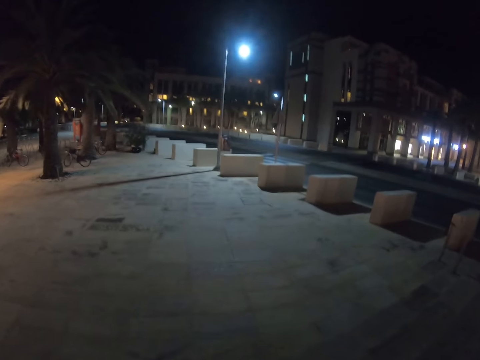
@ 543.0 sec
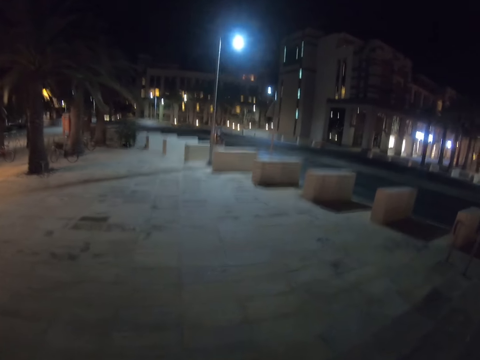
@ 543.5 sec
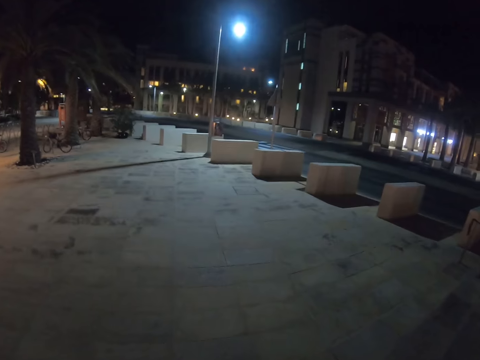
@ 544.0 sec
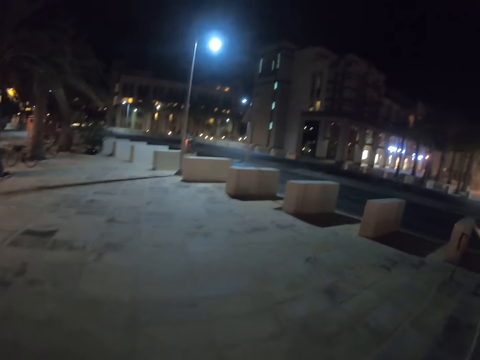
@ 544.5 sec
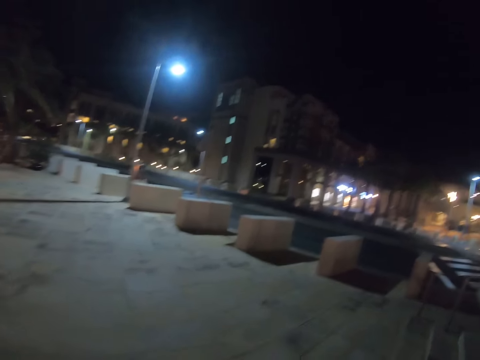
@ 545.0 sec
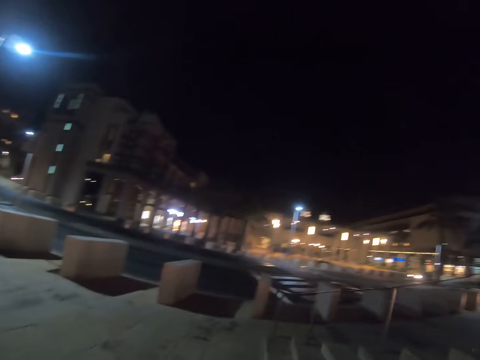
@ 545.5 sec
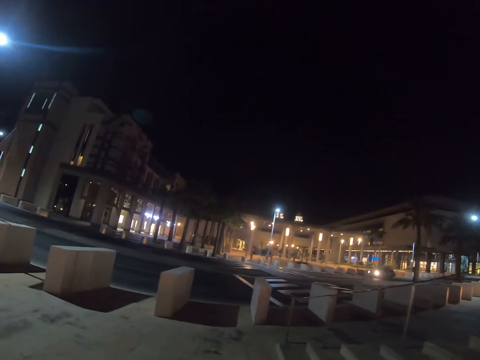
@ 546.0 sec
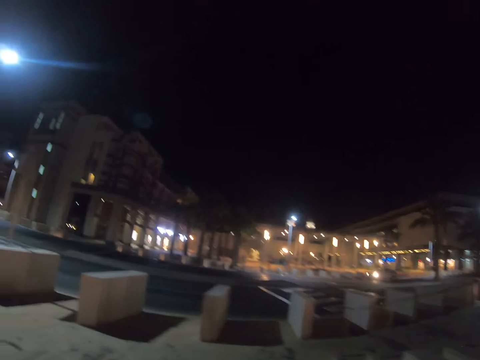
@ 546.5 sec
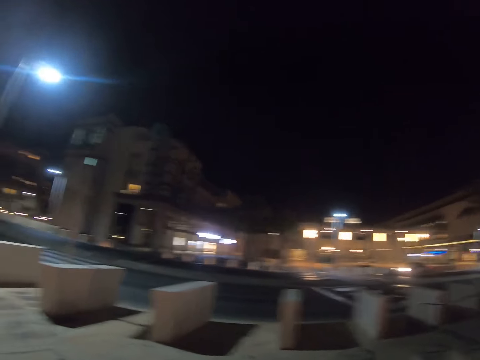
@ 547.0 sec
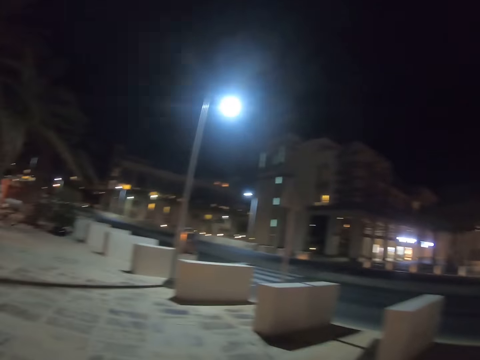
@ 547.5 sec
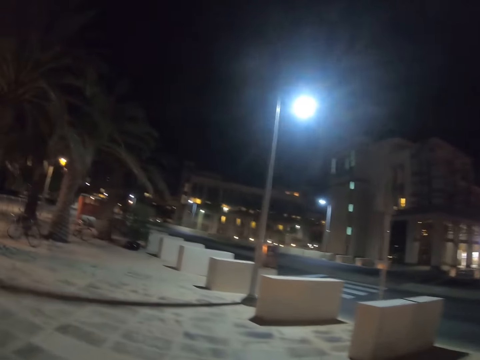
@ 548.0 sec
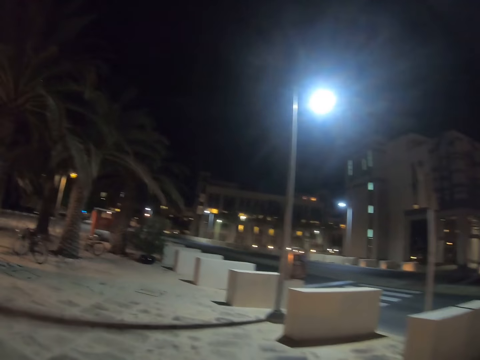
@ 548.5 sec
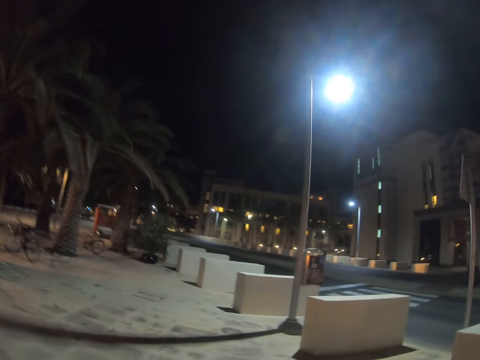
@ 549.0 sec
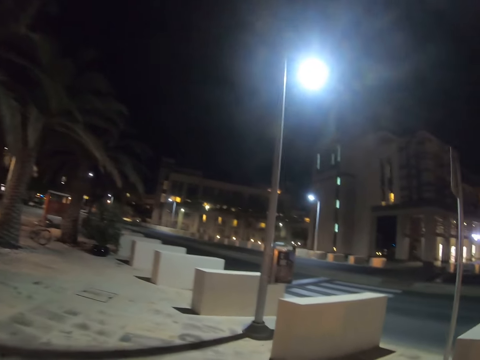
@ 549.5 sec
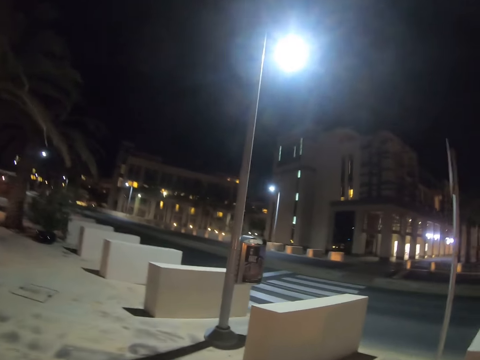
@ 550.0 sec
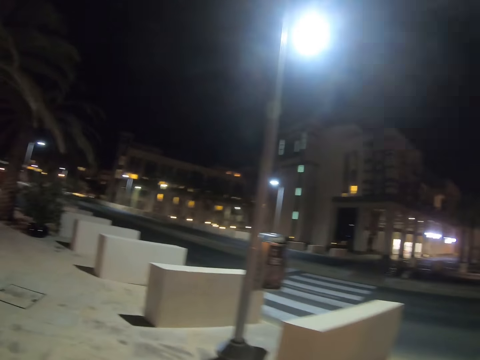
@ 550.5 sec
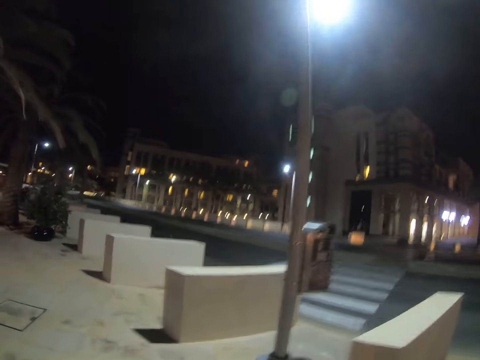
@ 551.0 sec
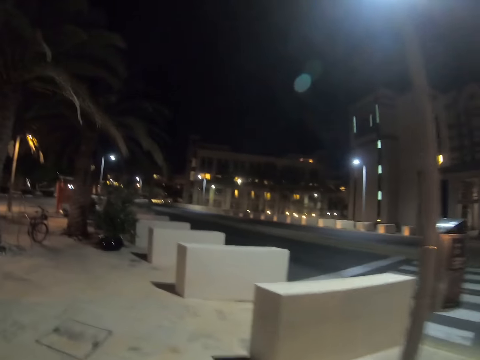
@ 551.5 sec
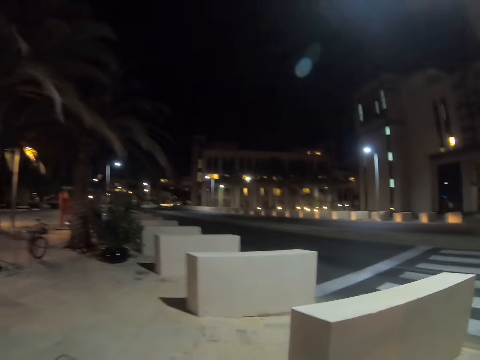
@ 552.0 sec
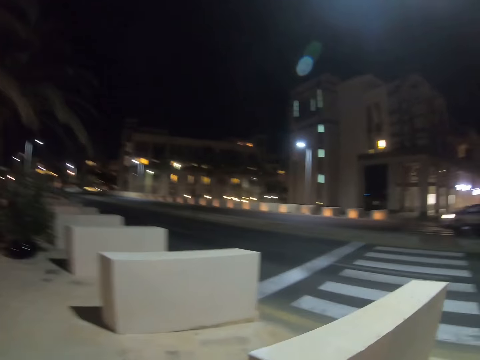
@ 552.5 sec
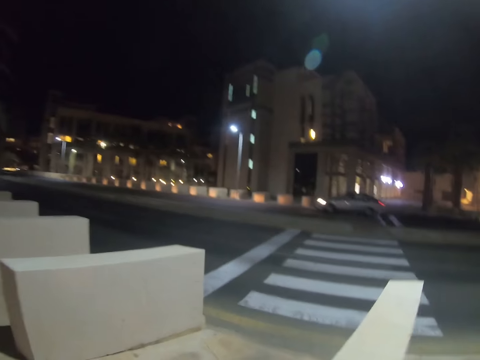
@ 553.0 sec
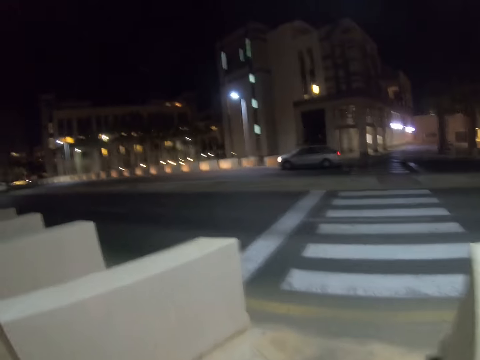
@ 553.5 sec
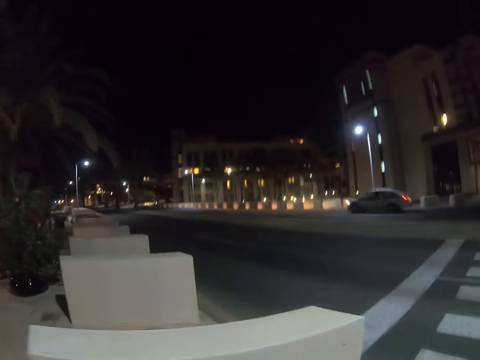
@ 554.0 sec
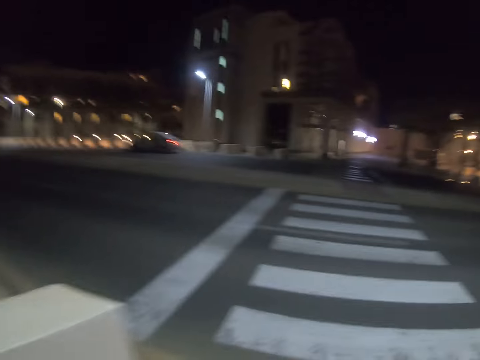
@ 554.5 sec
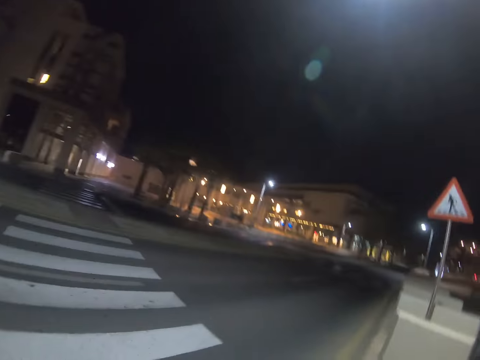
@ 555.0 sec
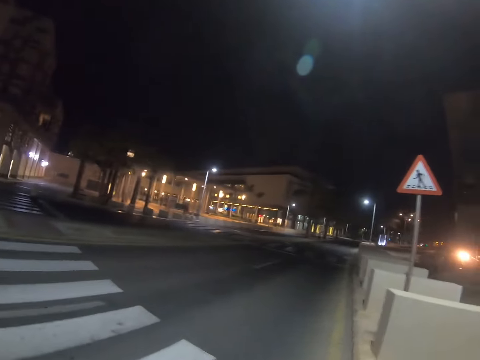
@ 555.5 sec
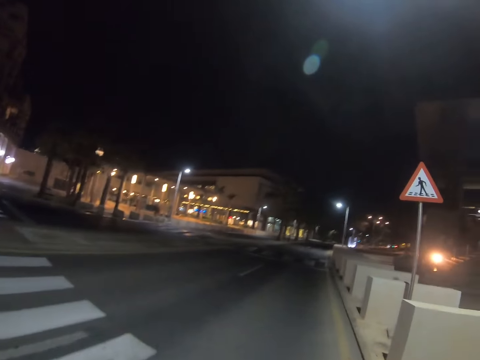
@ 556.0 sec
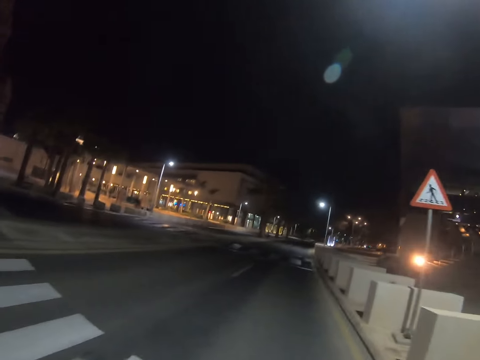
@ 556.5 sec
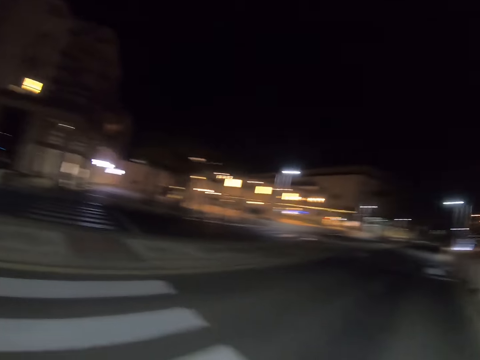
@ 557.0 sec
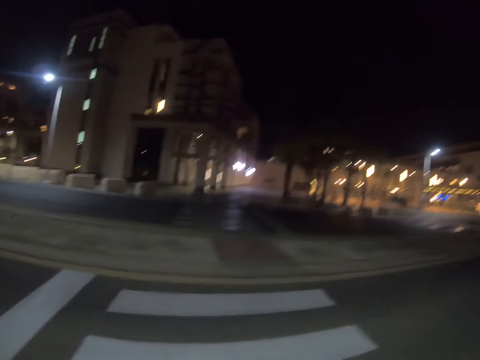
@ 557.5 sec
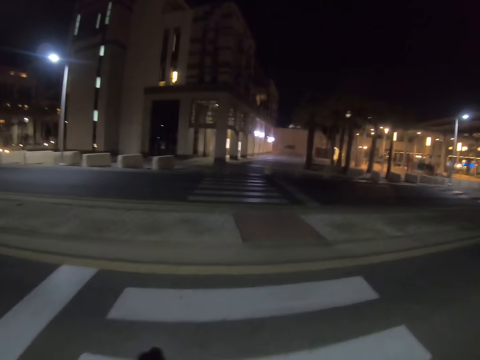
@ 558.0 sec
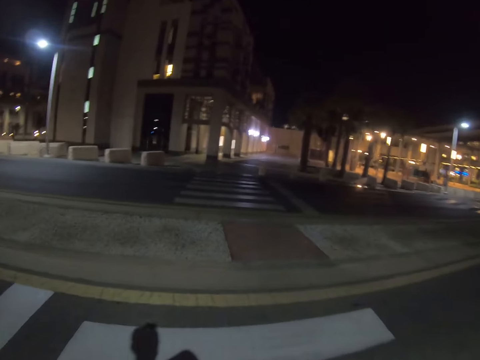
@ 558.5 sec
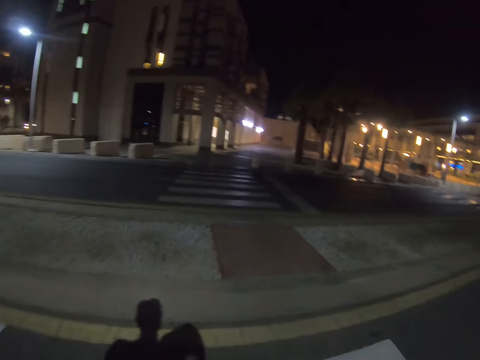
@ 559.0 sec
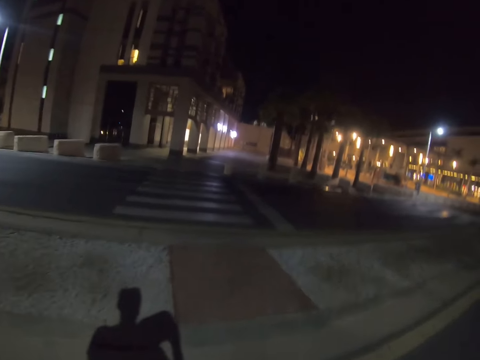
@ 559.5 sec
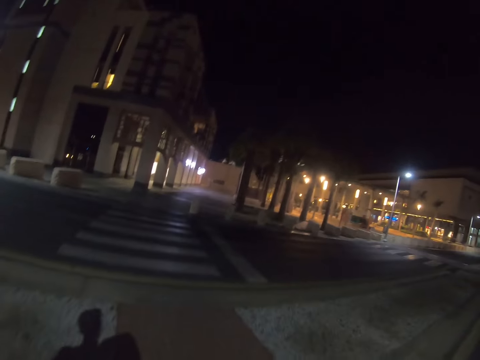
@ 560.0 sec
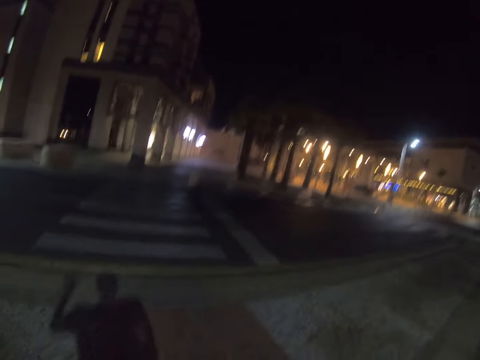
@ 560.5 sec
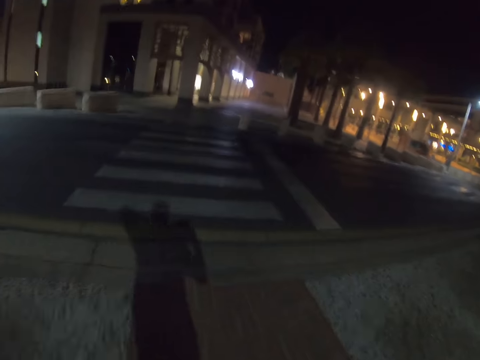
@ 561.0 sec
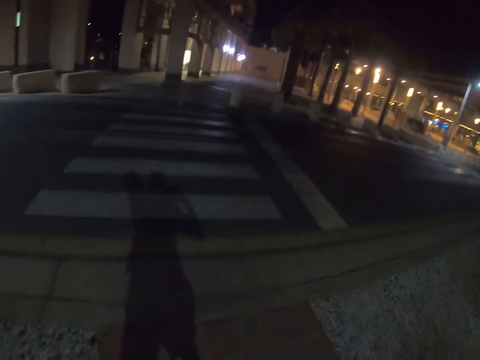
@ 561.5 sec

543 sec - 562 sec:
The camera wearer walks around. They cross the road. They look around.

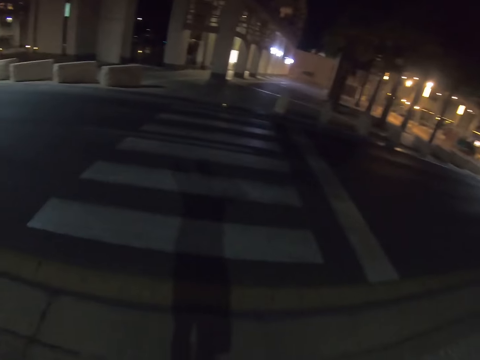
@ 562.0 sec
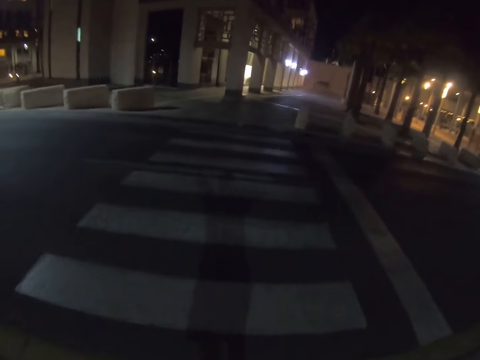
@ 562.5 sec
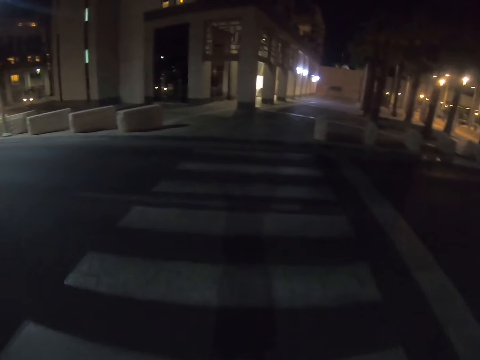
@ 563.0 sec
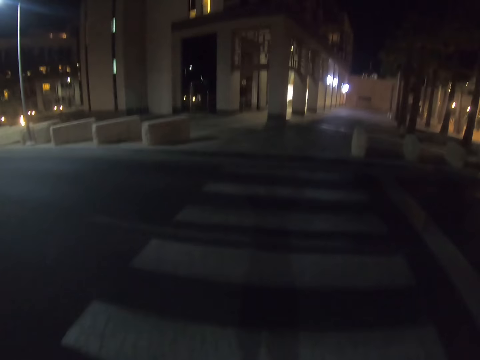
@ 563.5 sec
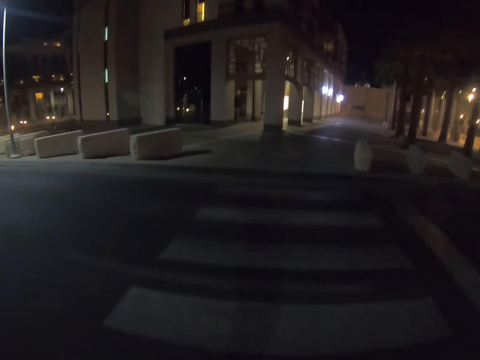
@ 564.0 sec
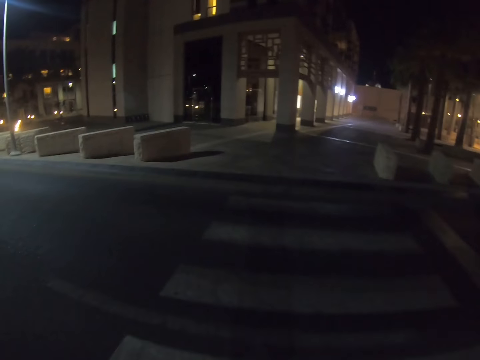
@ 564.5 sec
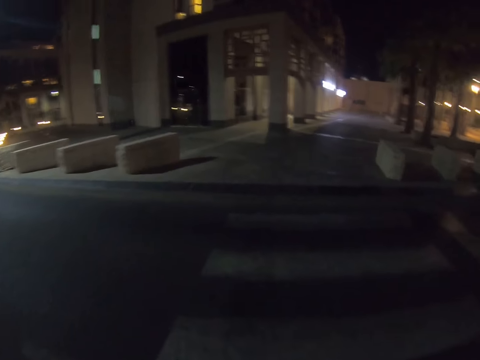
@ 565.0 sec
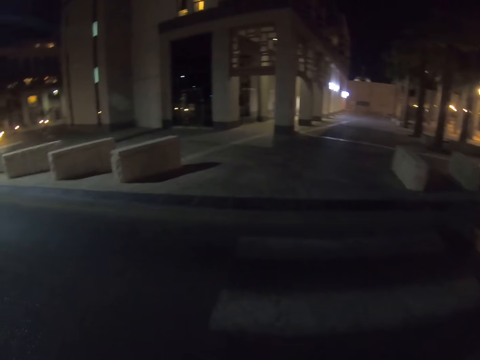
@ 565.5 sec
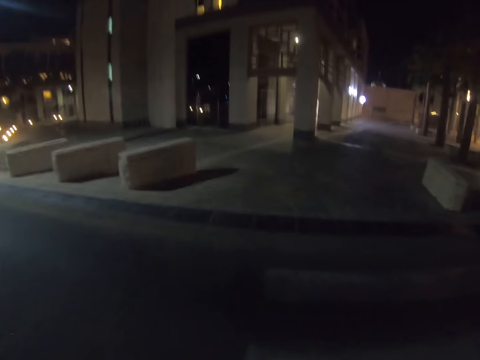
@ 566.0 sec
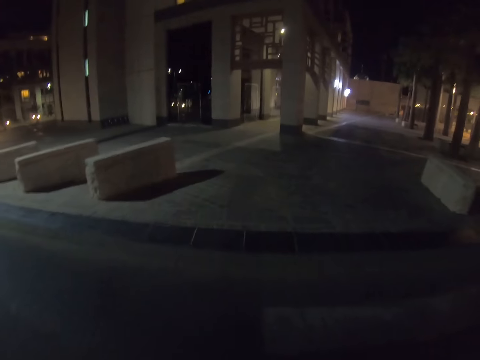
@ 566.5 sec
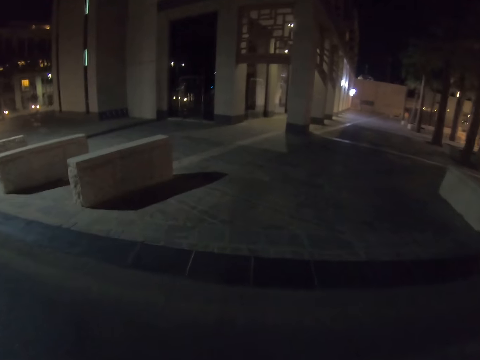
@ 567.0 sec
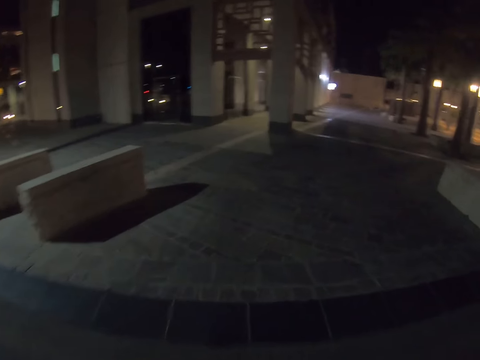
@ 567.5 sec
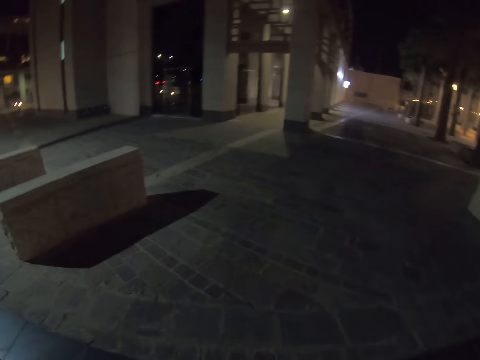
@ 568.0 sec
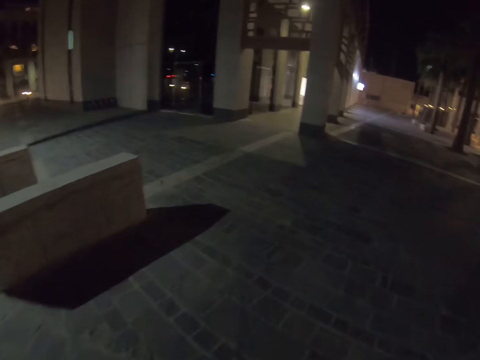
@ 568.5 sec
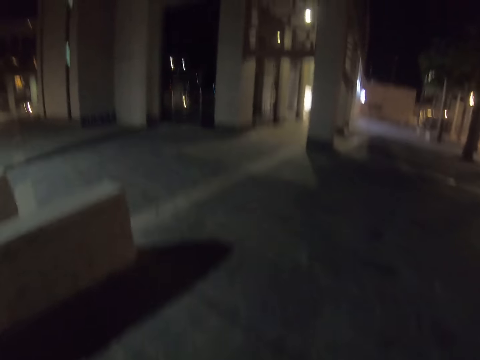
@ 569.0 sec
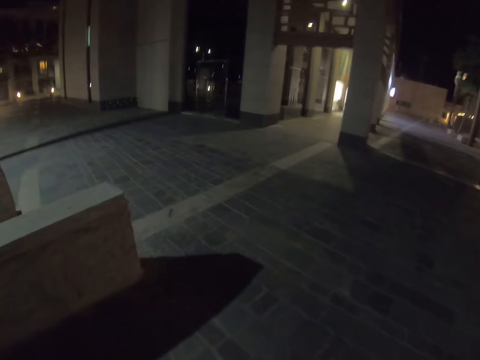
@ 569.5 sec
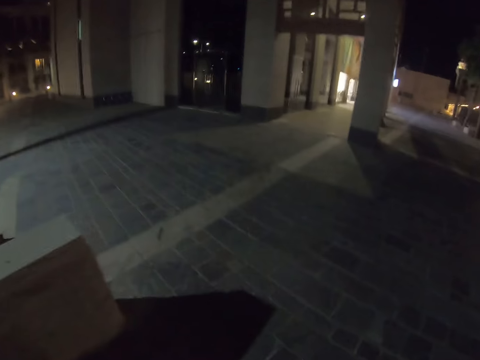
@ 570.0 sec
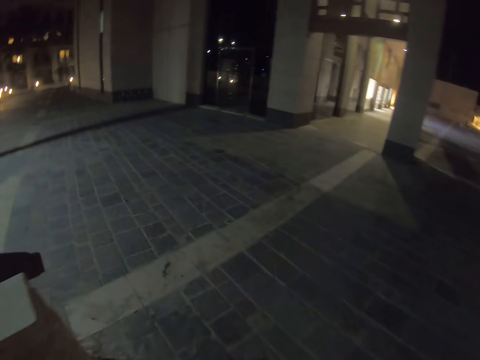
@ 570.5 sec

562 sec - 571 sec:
The camera wearer walks on the street.
